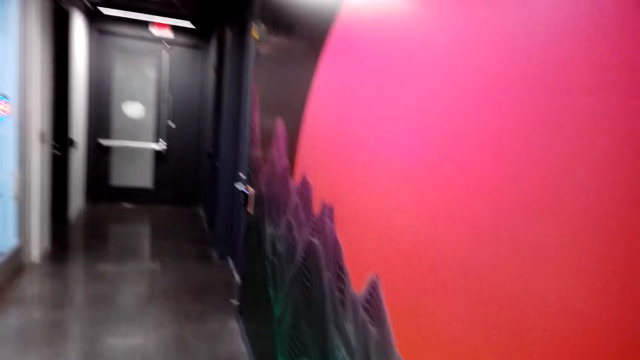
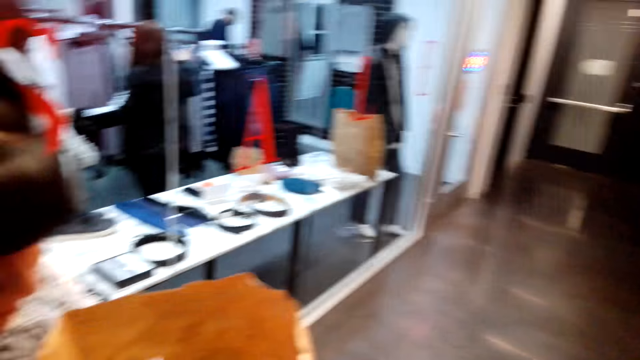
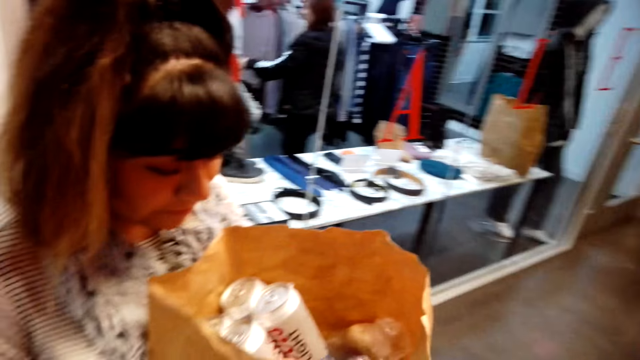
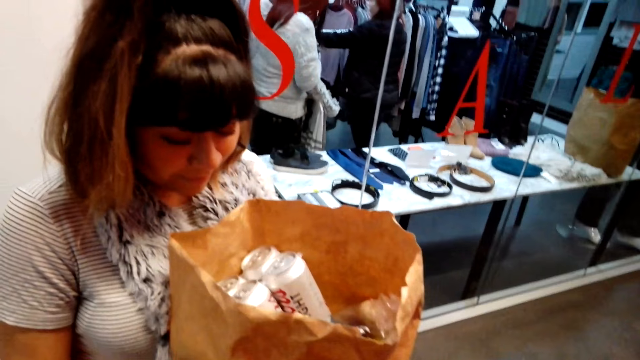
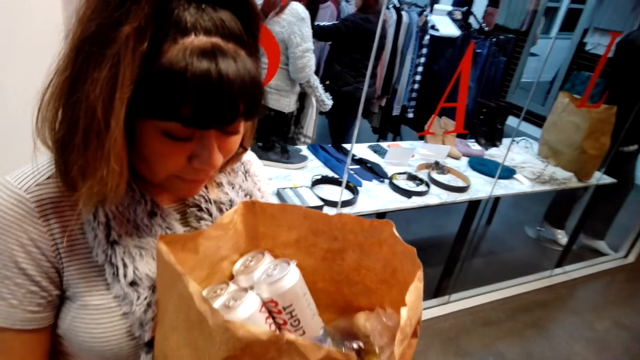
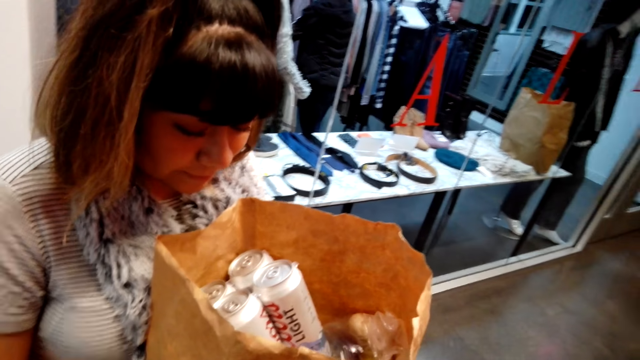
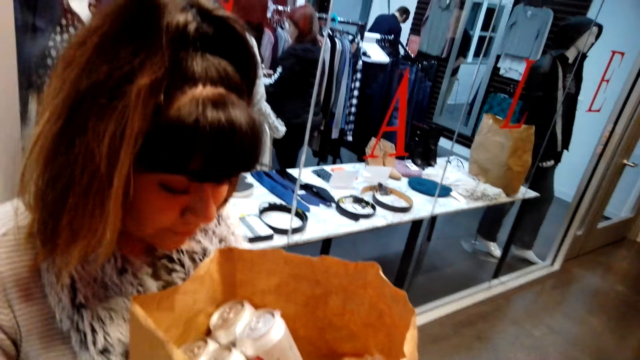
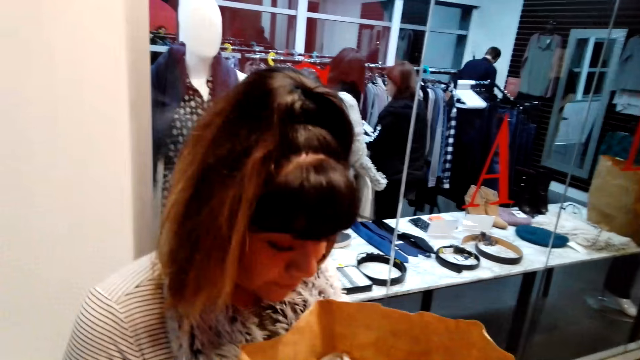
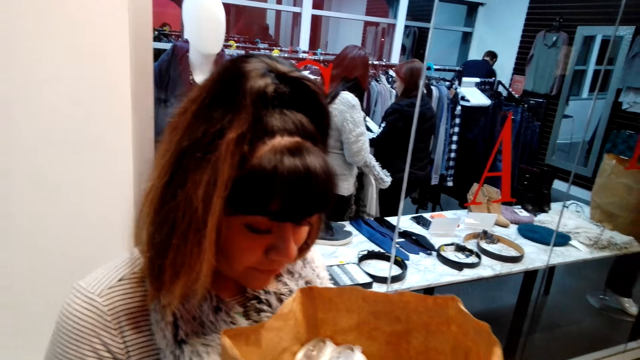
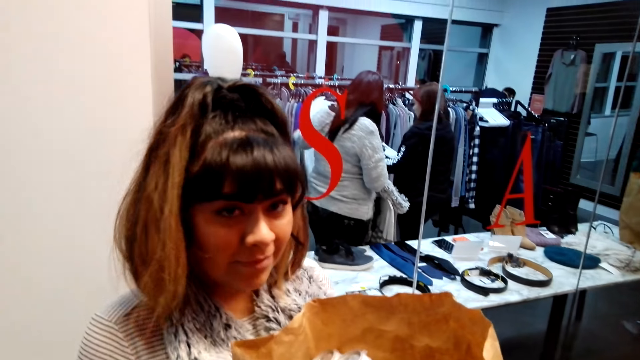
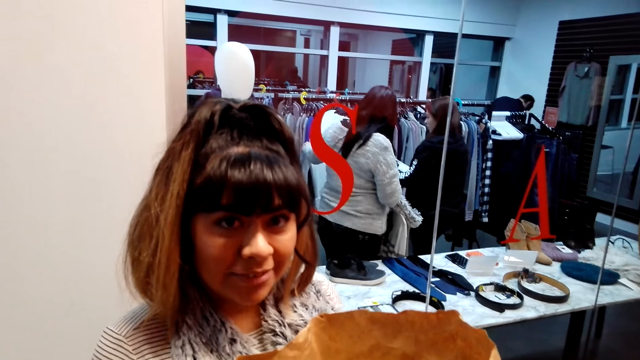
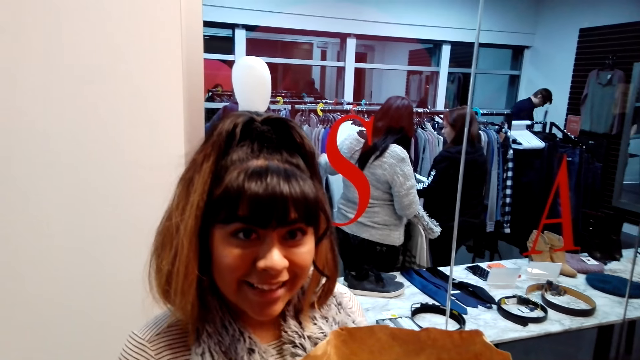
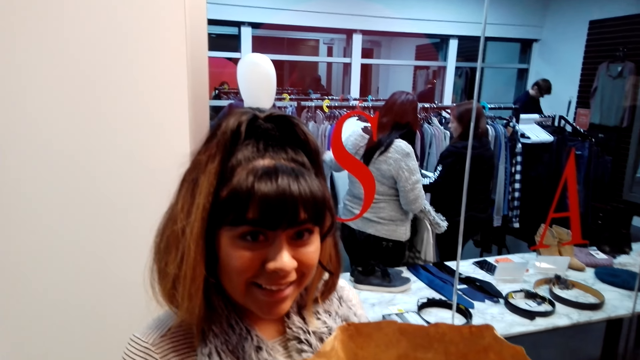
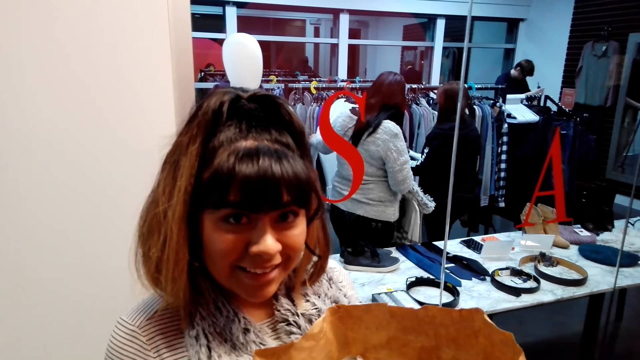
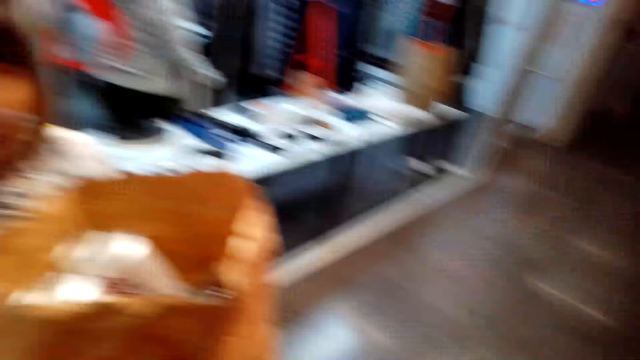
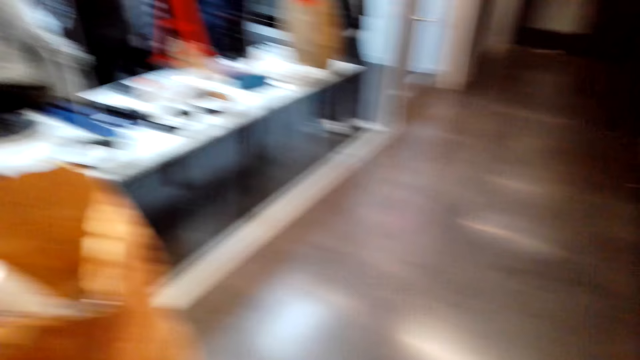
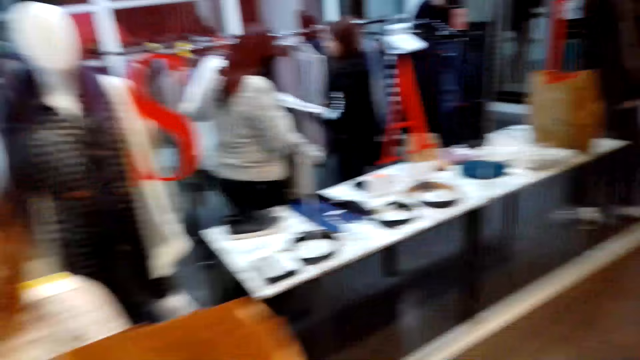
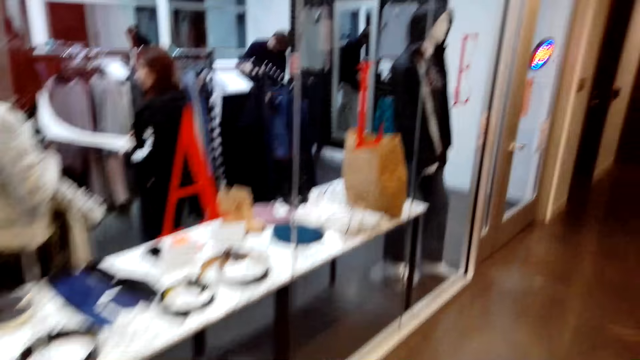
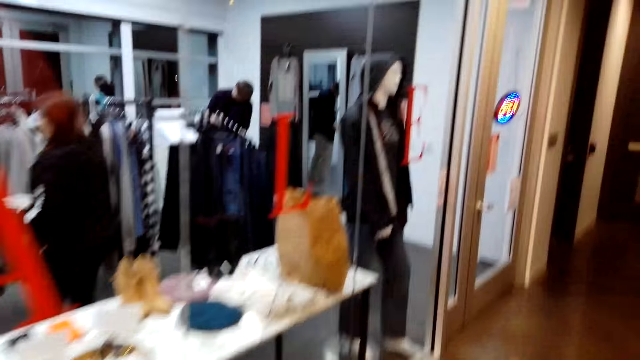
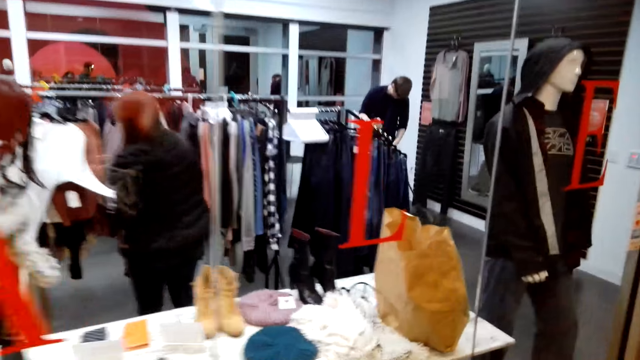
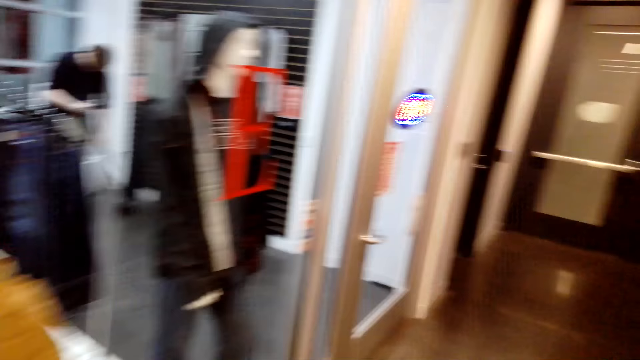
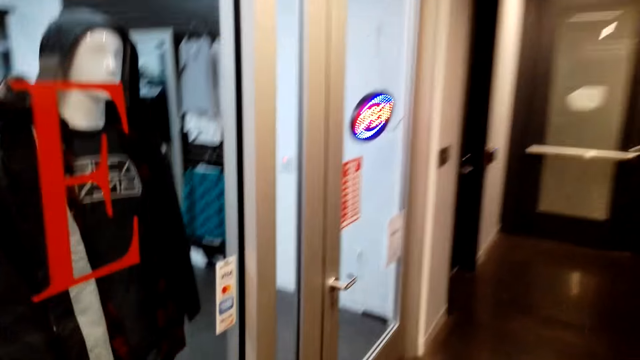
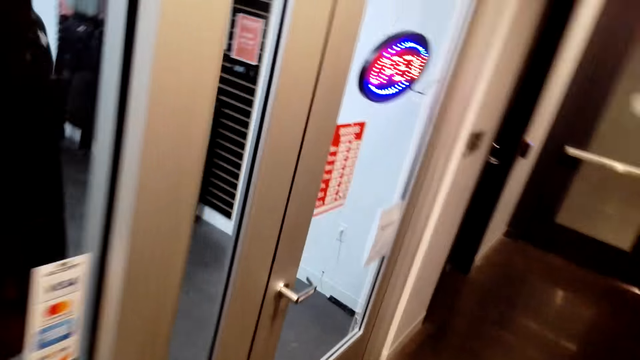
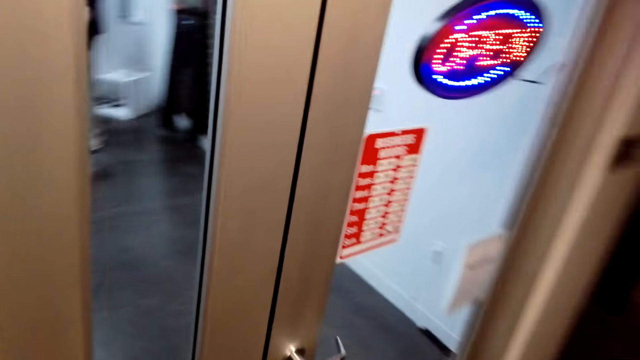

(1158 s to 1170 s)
The camera wearer stares at a lady. They walk in the supermarket.

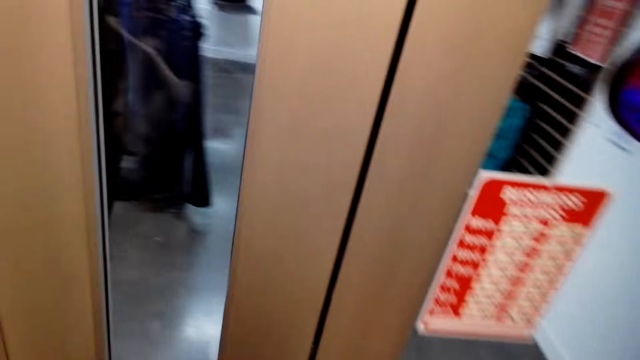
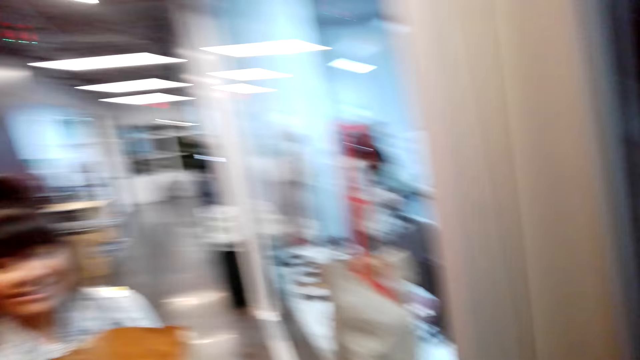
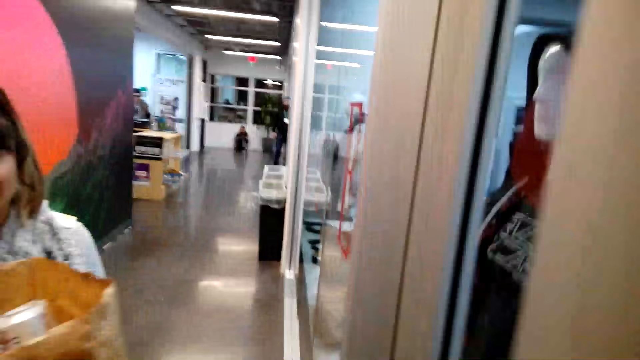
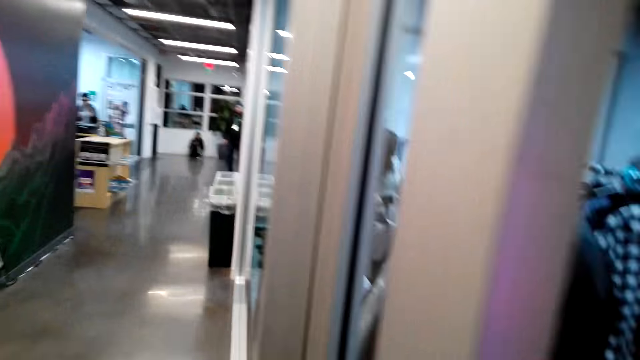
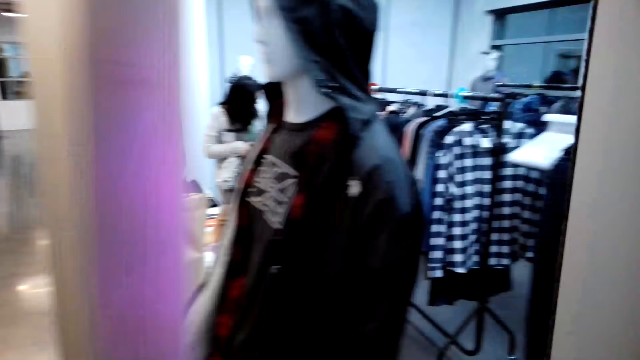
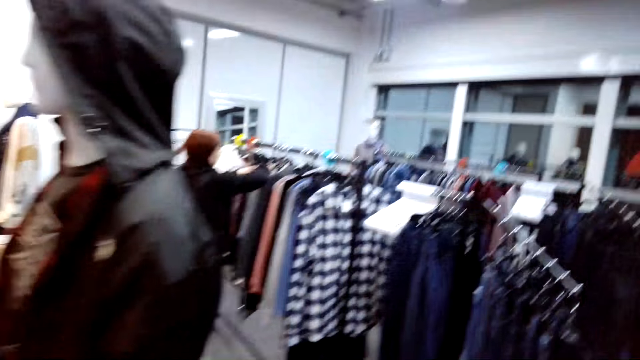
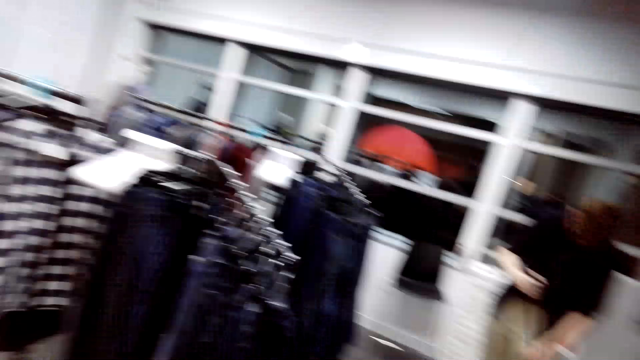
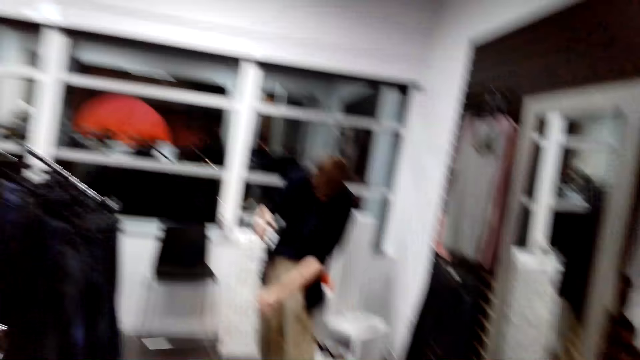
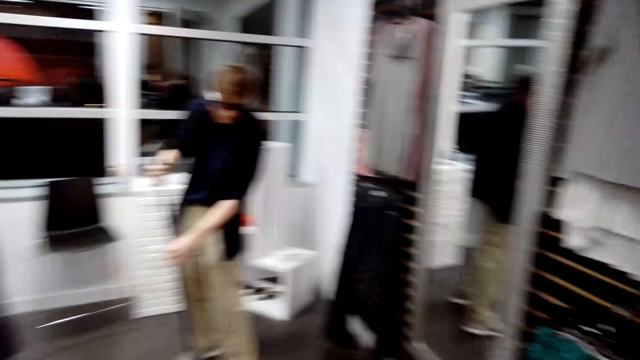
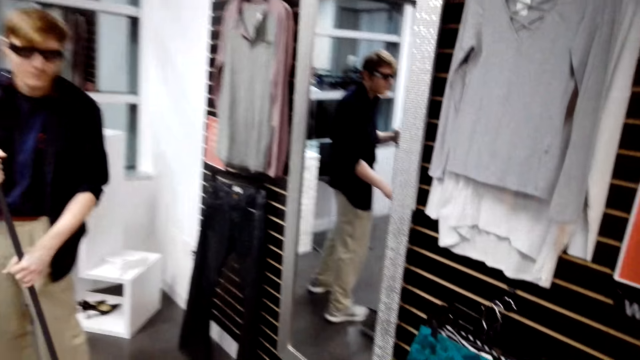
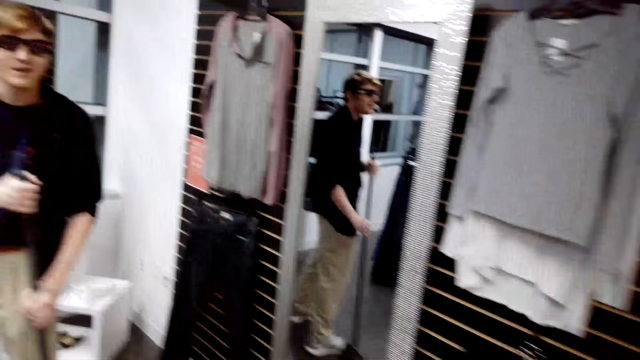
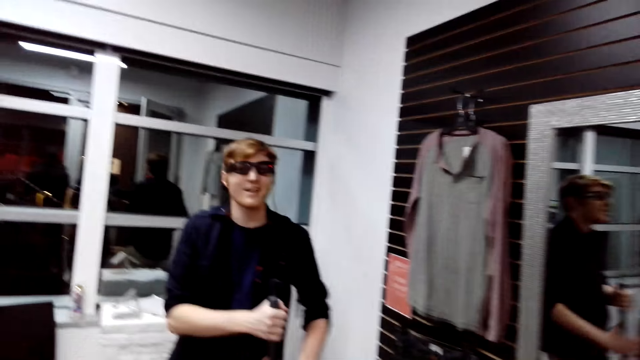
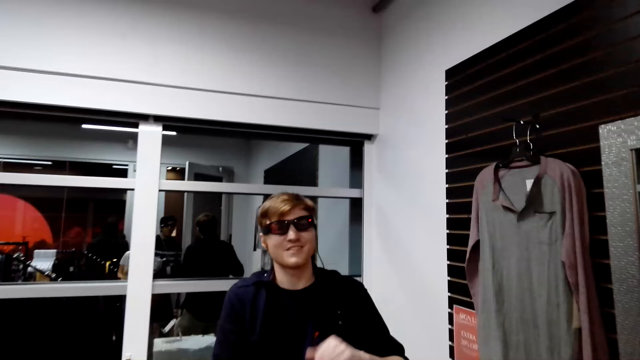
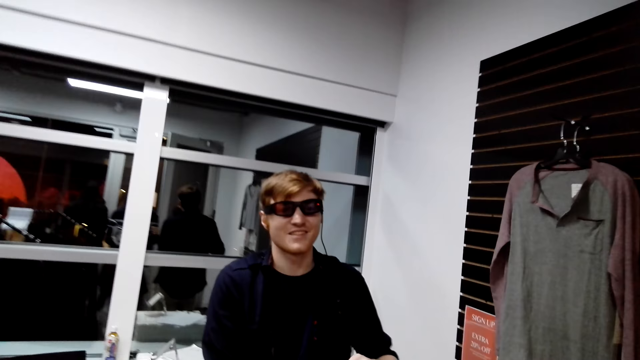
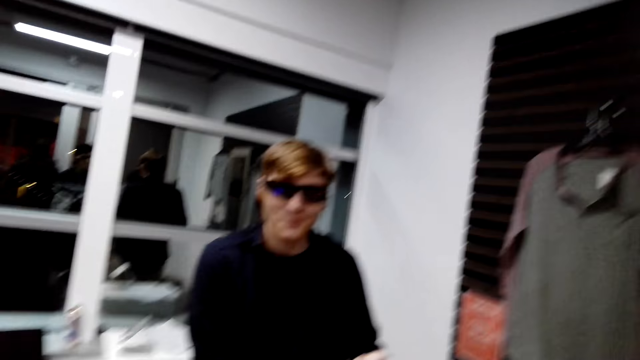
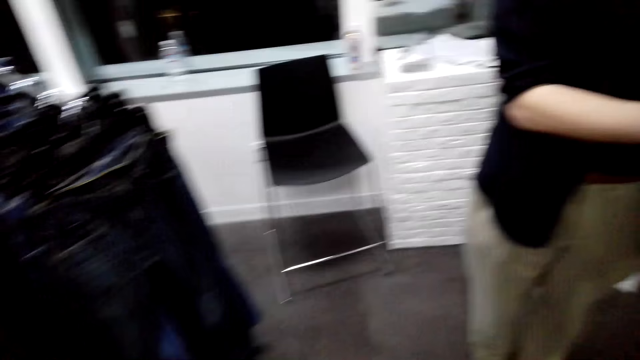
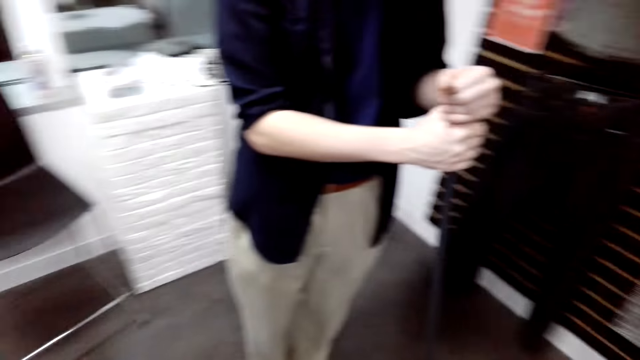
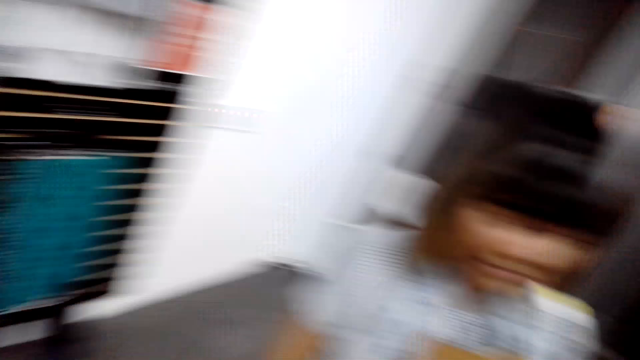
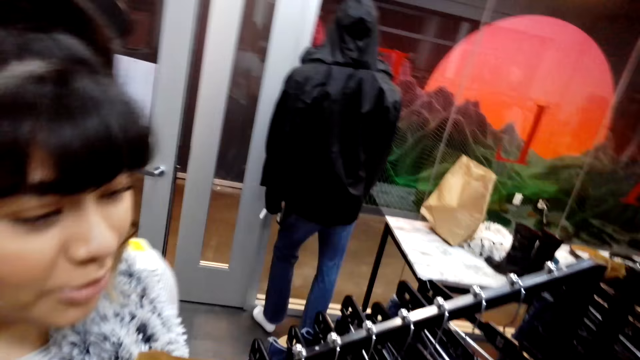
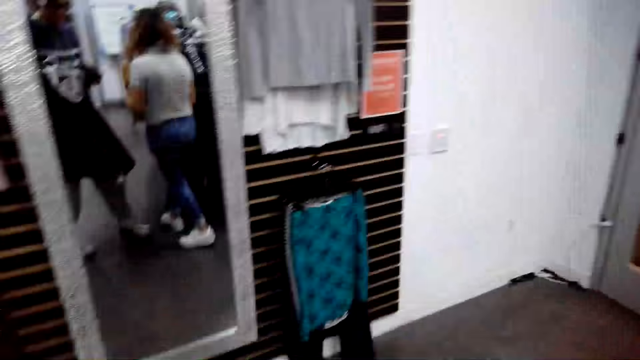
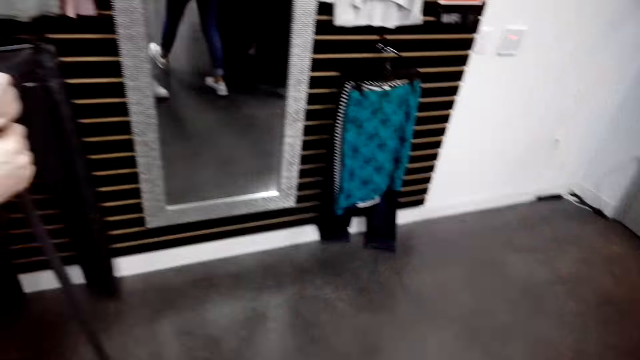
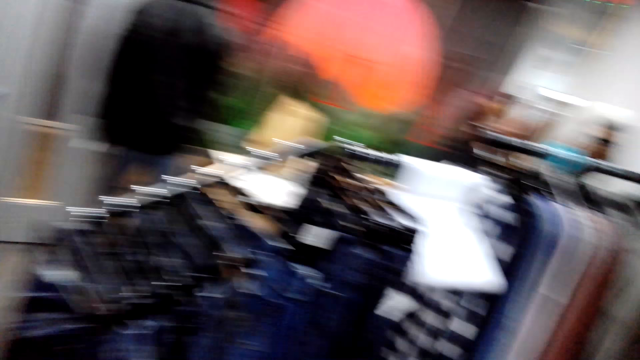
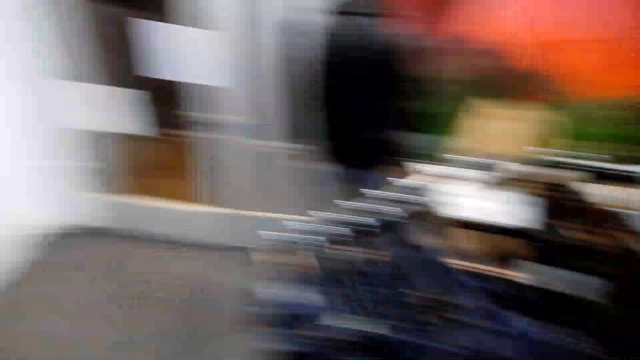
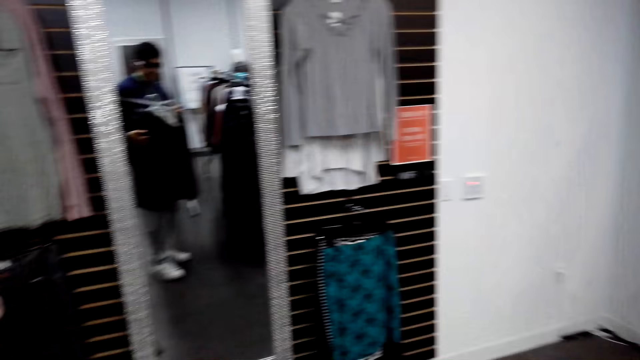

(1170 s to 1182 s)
The camera wearer opens the door with the right hand. They stare at a lady. They walk in the shop. They stare at a man. They converse with a person. Another man holds a broom. The camera wearer stares at the lady. They stare at the shop.
